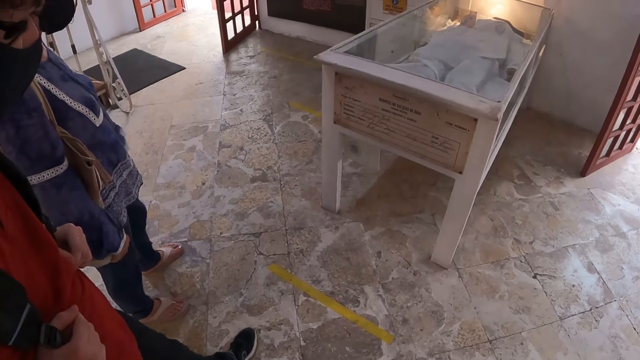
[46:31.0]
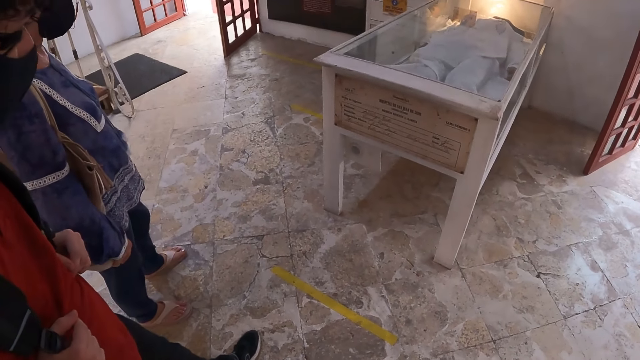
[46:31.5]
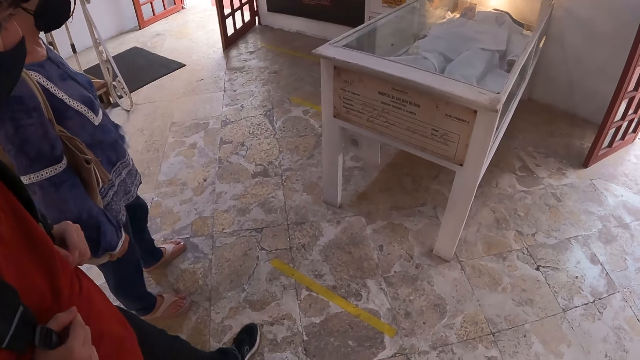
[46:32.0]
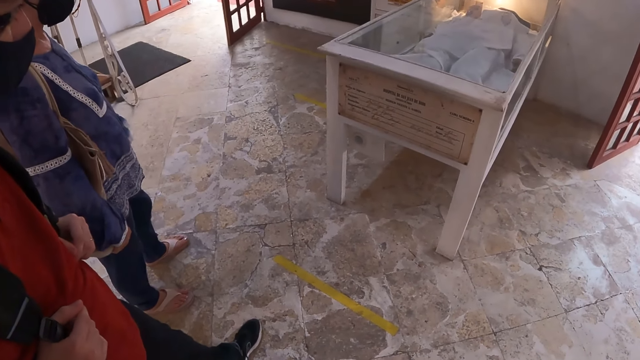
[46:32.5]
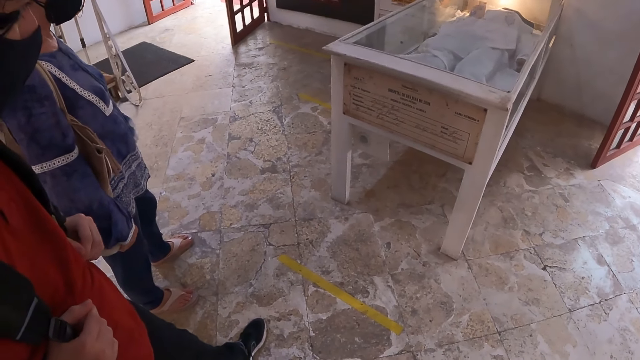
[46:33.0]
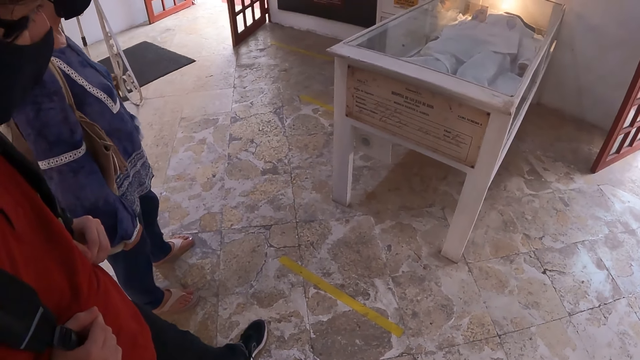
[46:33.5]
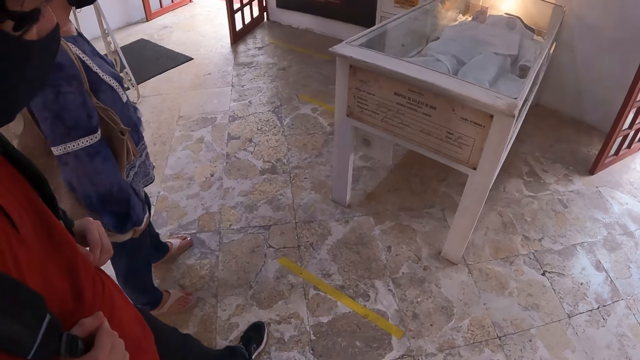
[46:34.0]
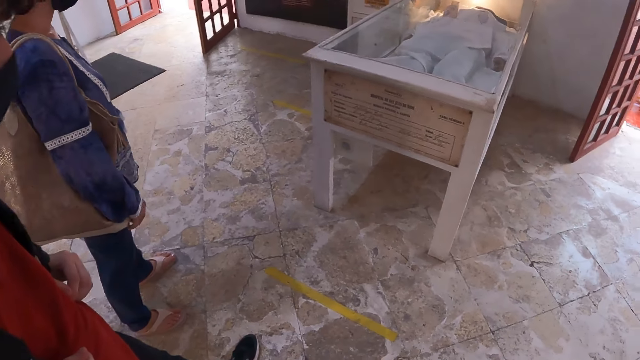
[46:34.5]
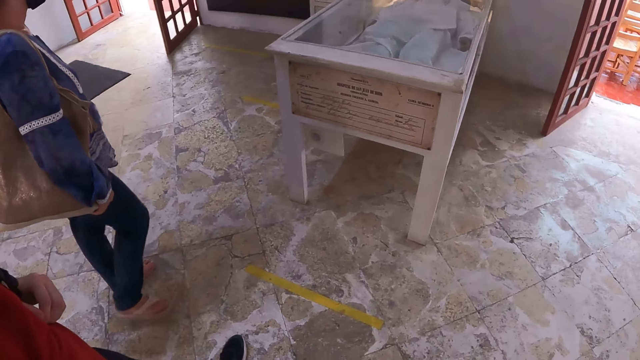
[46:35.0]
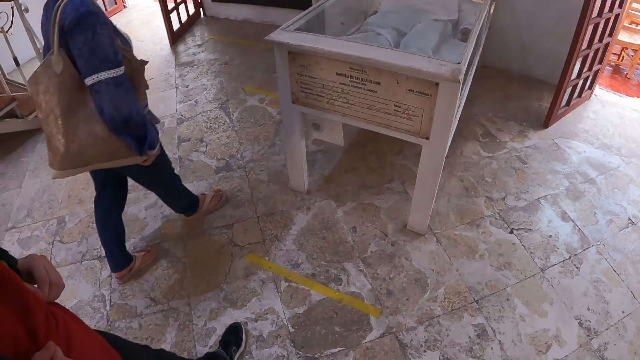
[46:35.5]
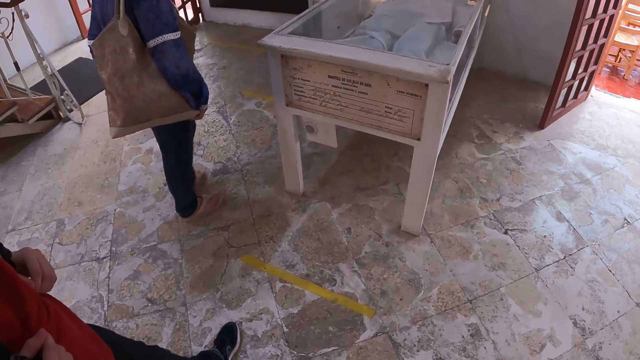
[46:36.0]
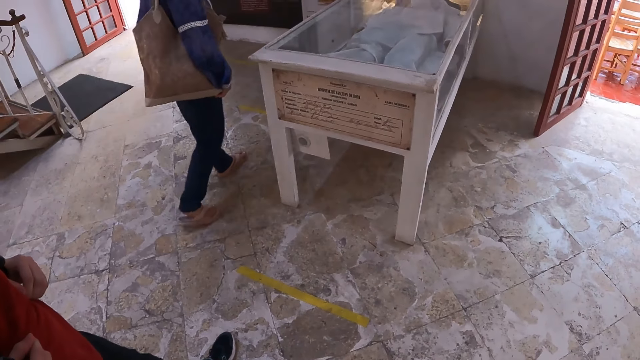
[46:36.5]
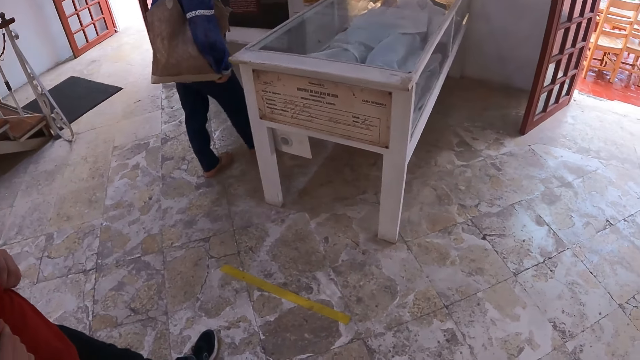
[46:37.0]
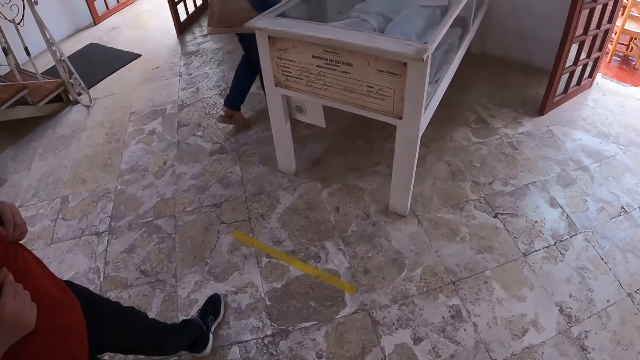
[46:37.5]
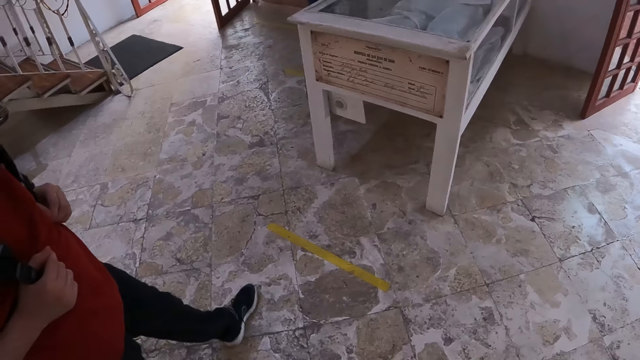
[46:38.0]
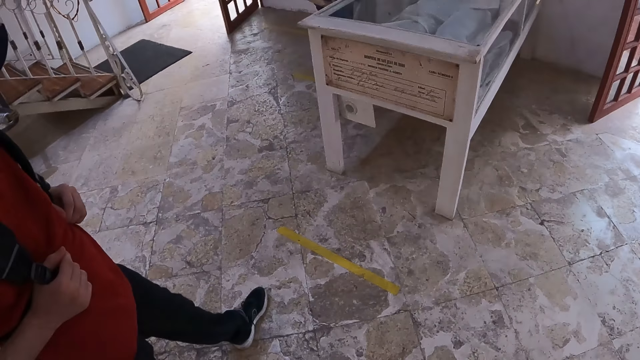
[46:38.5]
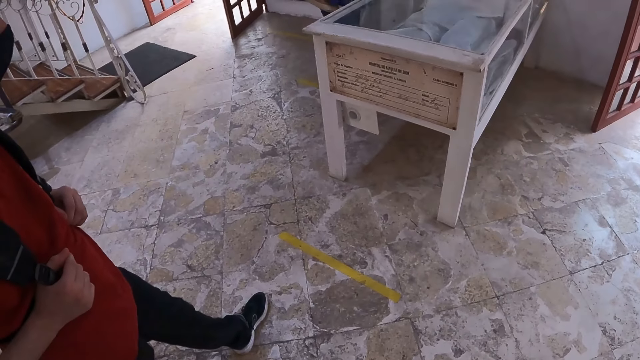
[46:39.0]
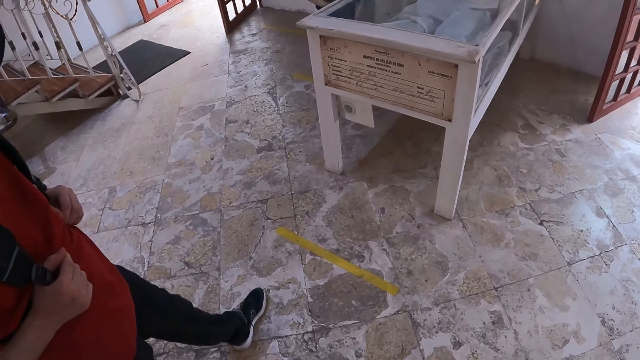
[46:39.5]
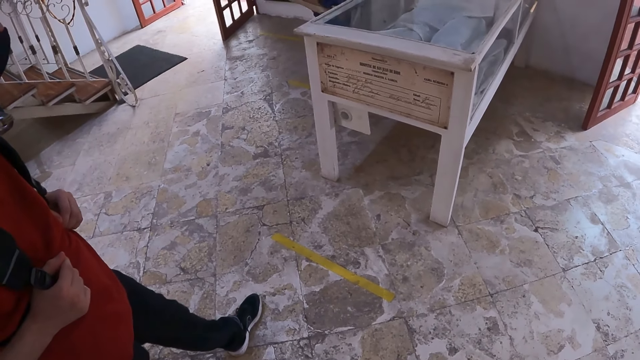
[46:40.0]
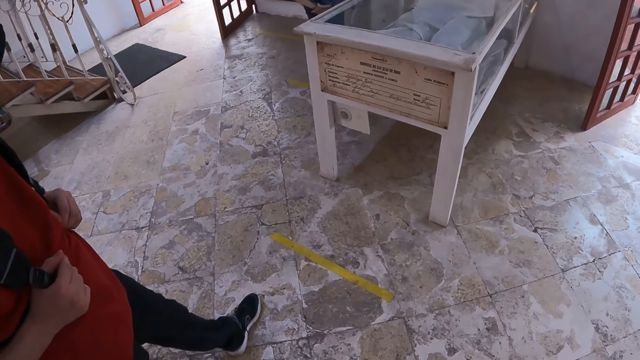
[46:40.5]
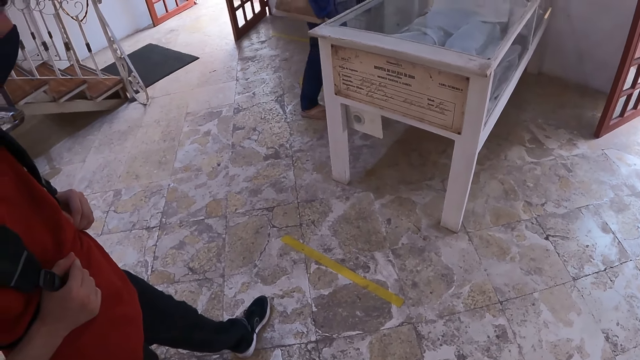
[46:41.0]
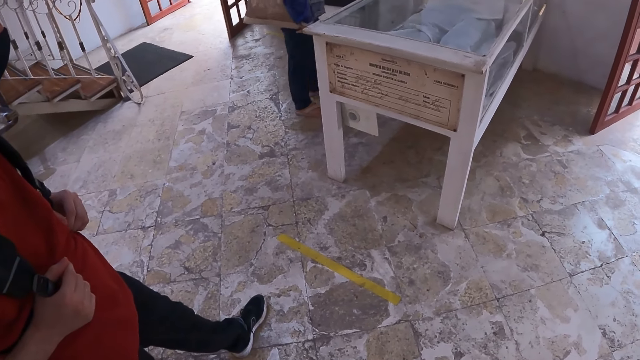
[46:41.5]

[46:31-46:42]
A woman walks toward something. The camera wearer looks at something.

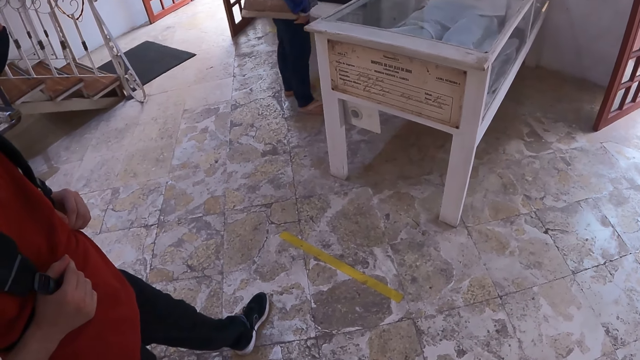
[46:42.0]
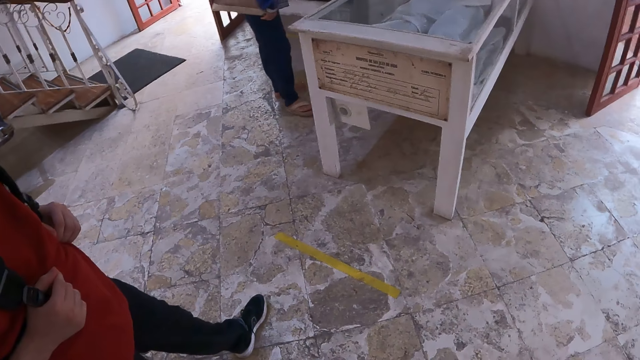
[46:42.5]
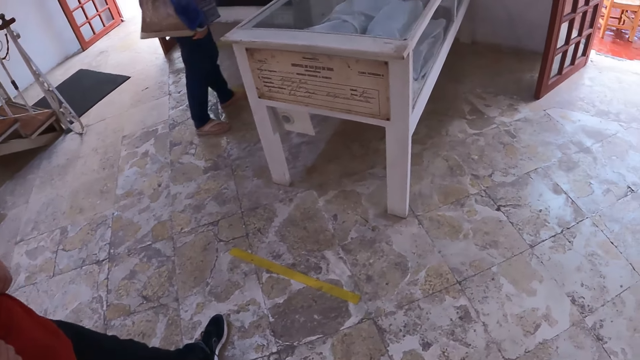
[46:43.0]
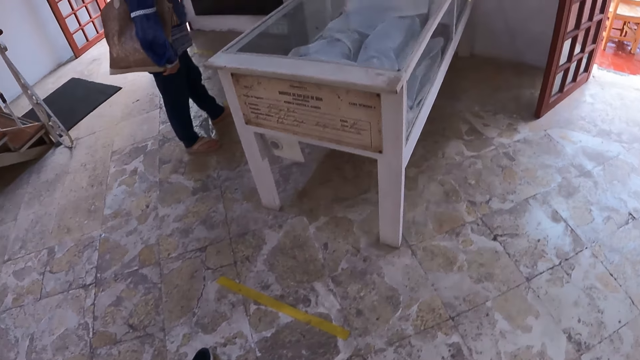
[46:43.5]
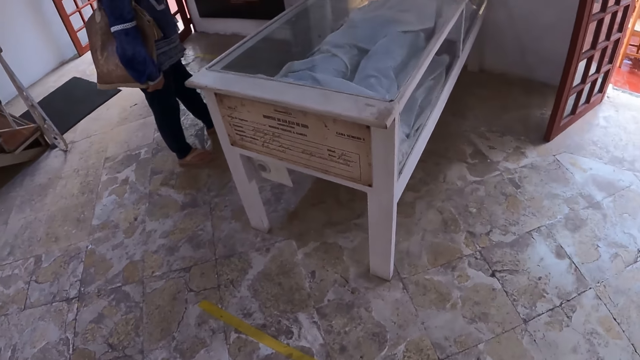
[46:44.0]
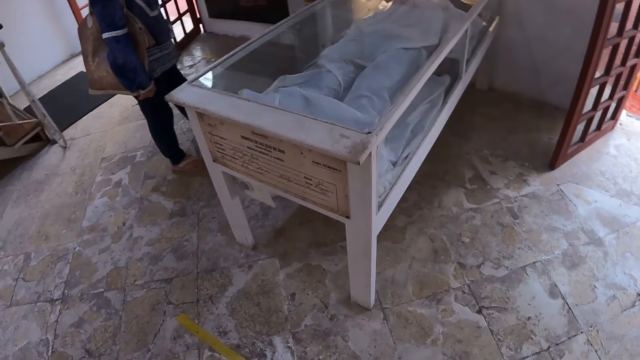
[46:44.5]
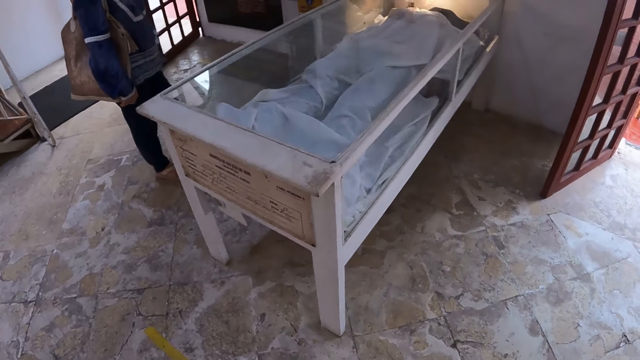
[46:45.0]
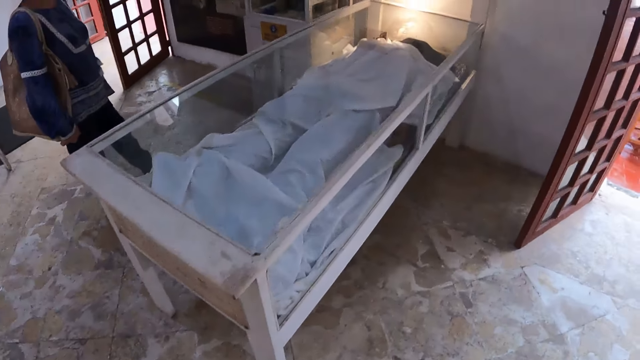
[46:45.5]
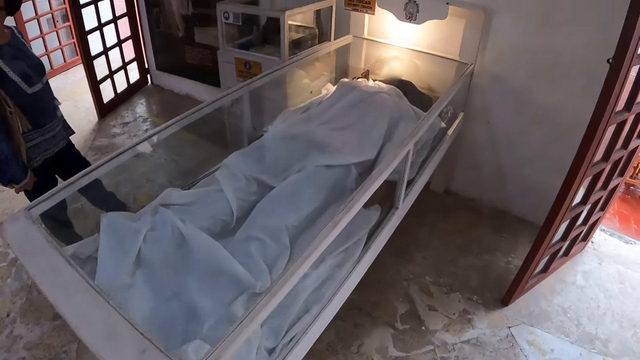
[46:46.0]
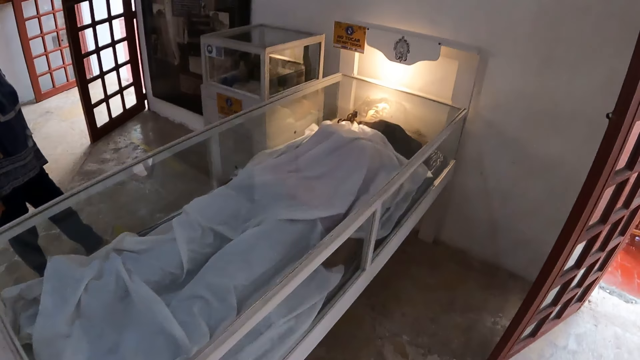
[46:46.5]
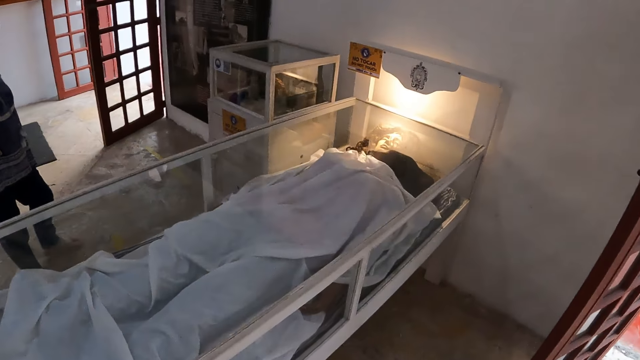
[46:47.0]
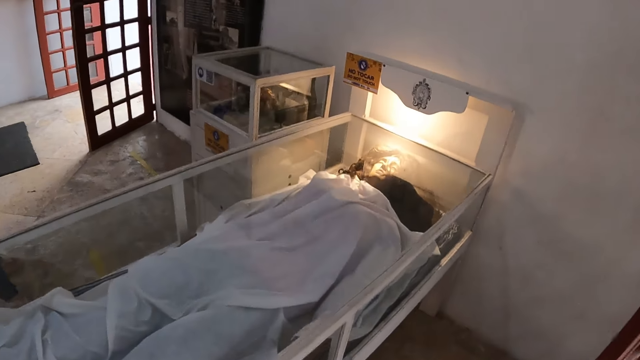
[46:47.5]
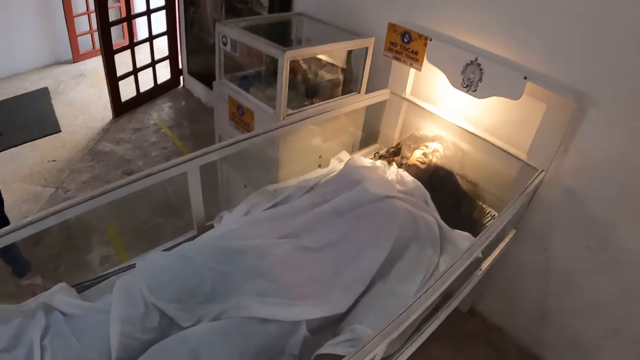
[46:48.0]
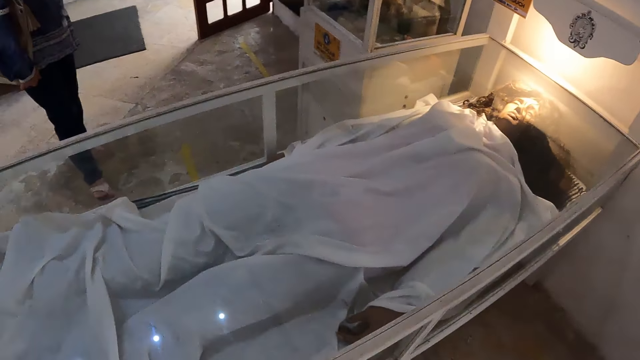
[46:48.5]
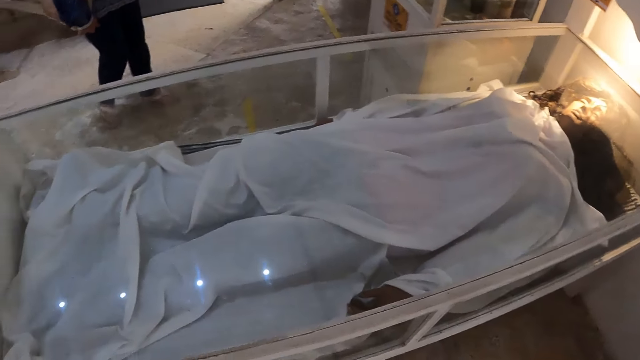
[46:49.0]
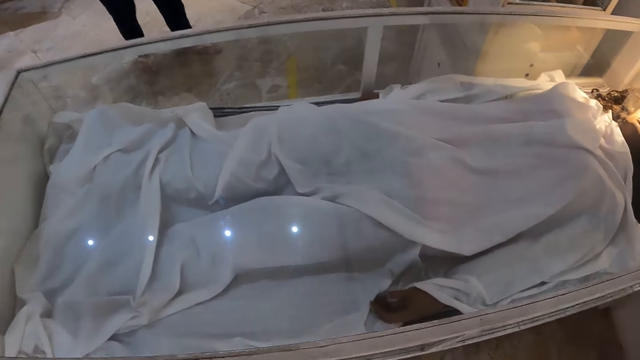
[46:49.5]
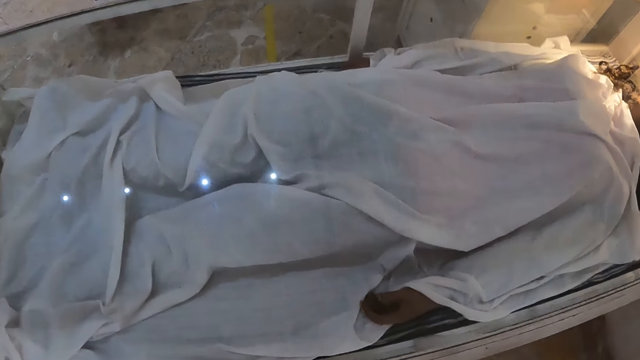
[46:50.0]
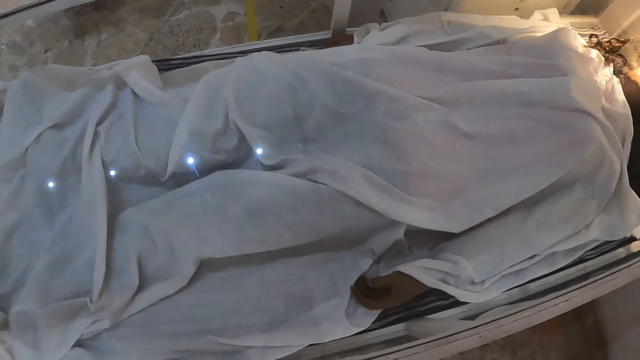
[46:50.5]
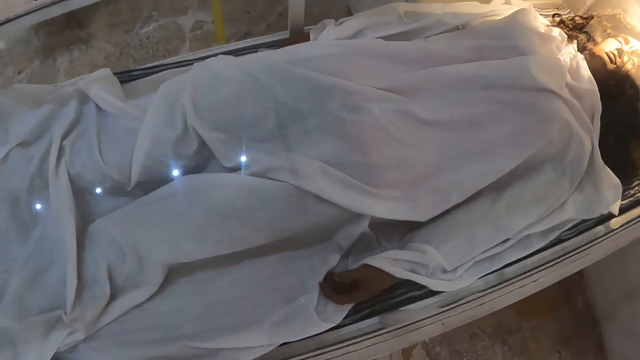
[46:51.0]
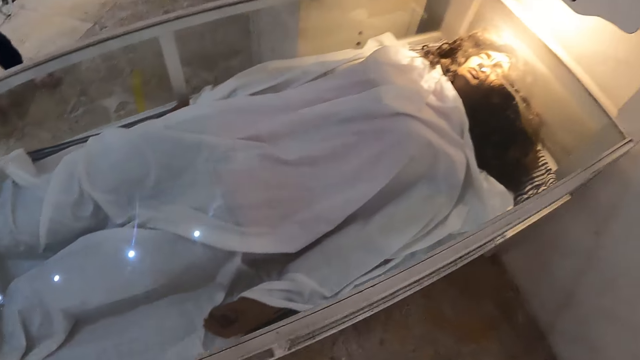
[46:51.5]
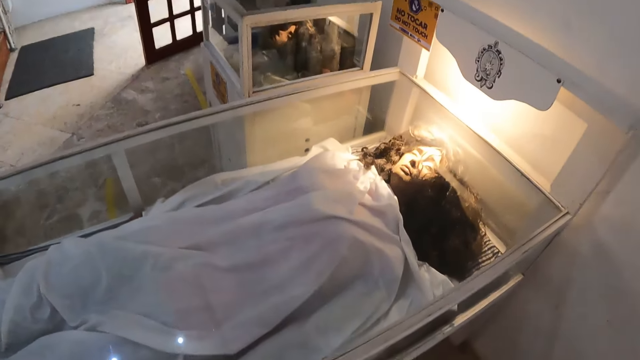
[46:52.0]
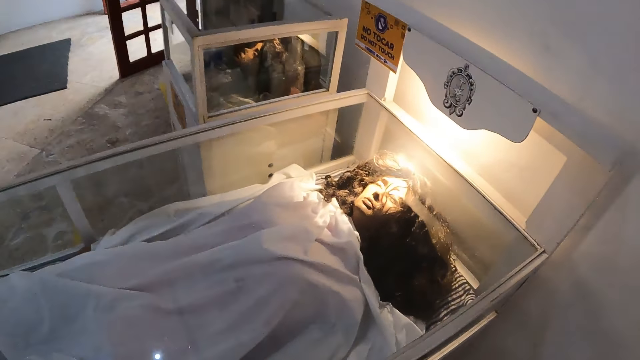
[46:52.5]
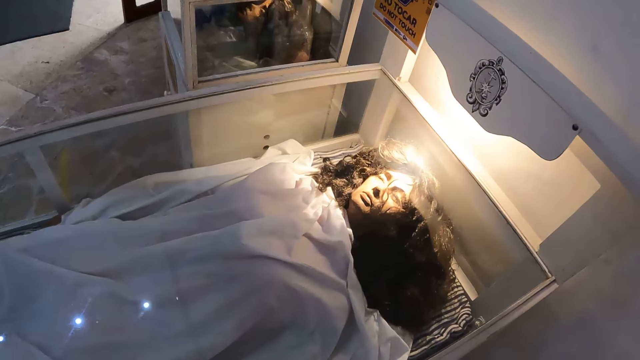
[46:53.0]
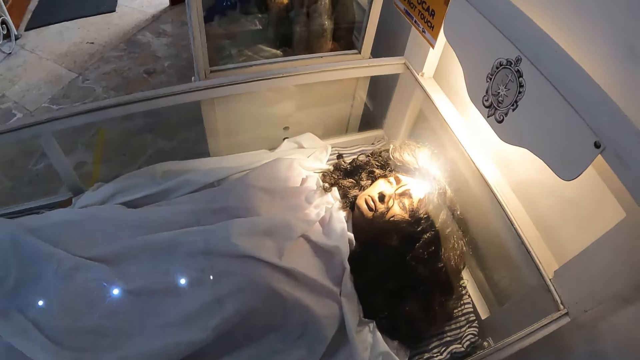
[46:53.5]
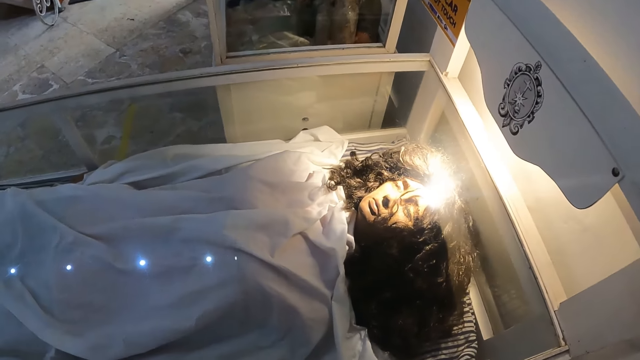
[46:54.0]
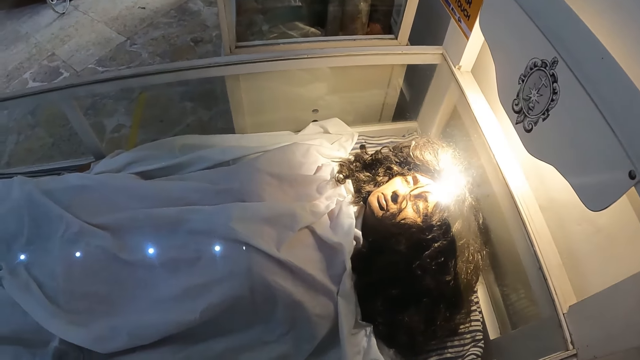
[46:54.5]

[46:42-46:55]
The camera wearer walks toward something. They stare at a cop or body.
